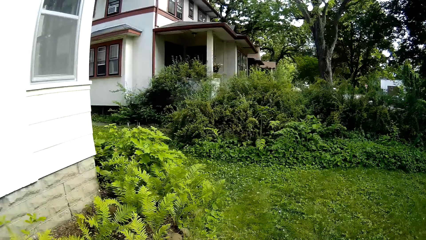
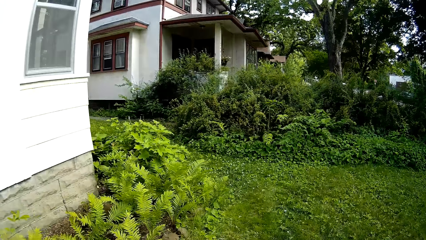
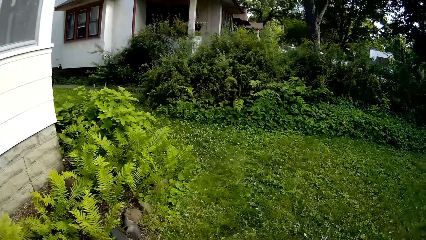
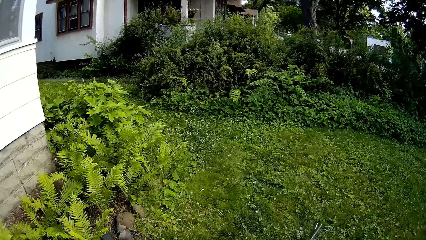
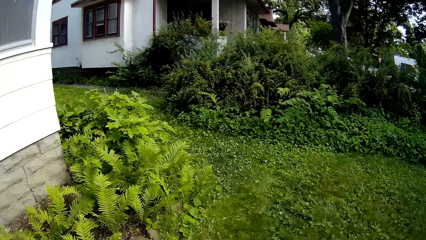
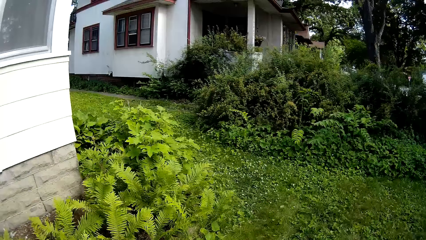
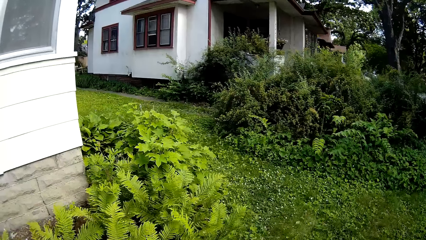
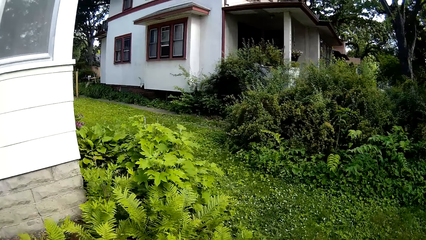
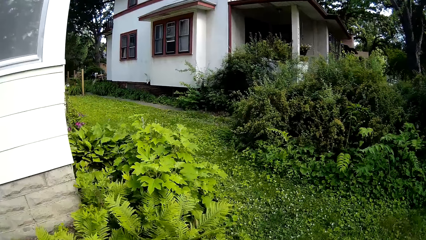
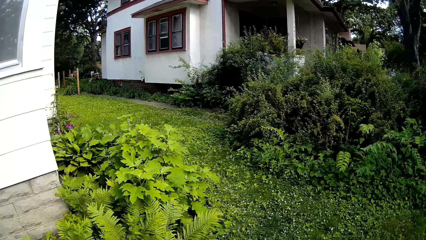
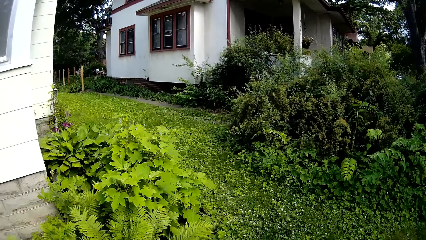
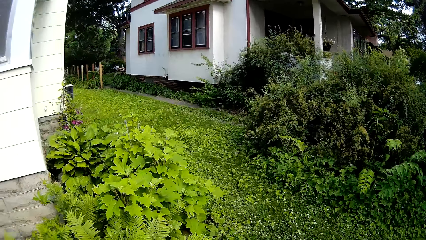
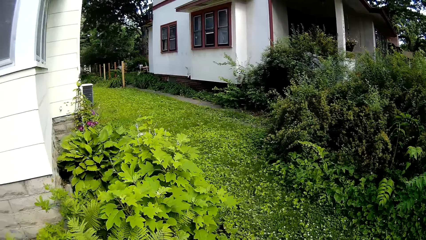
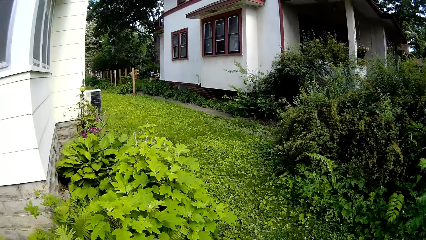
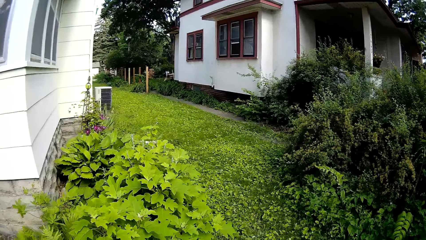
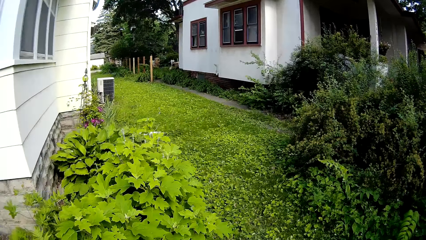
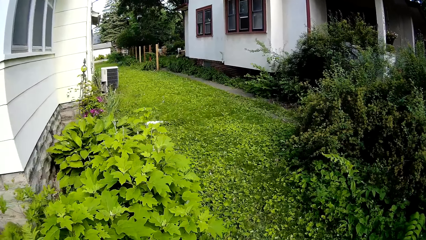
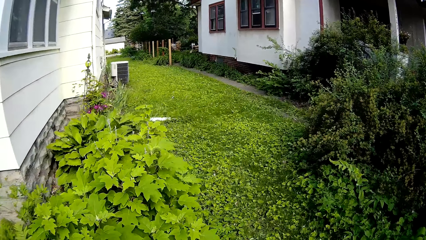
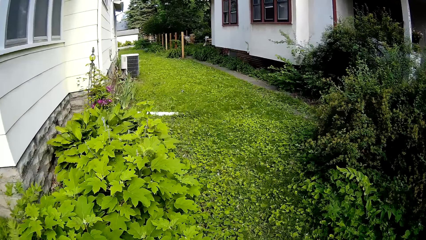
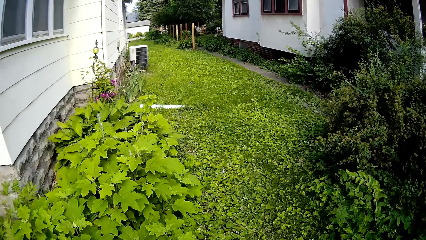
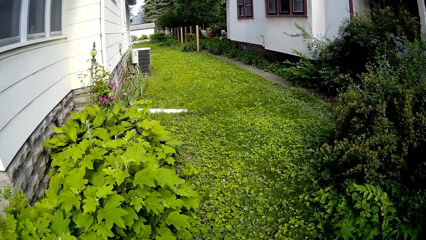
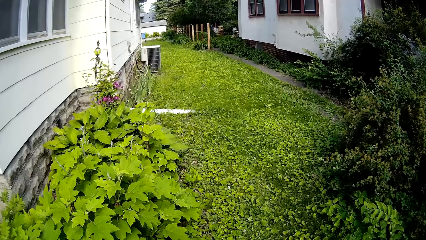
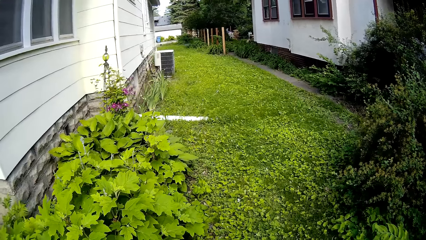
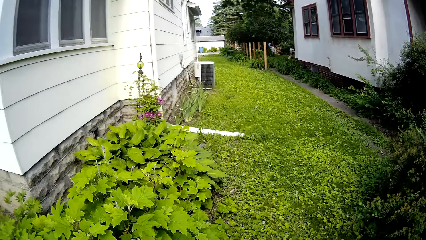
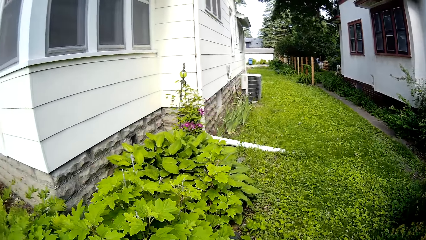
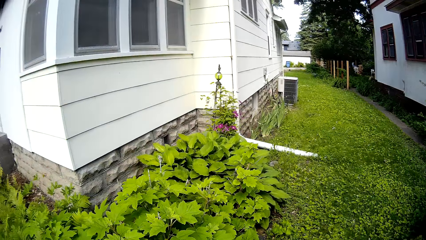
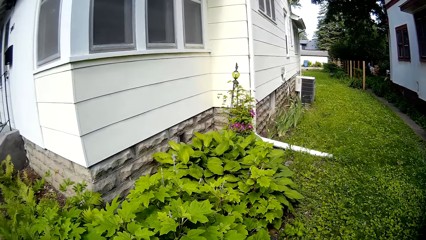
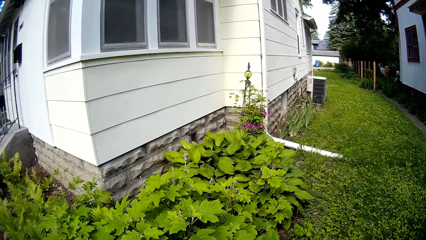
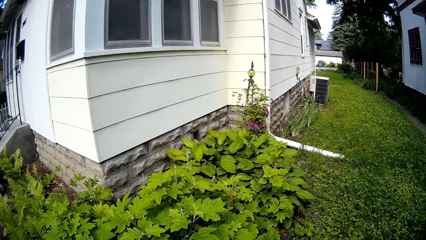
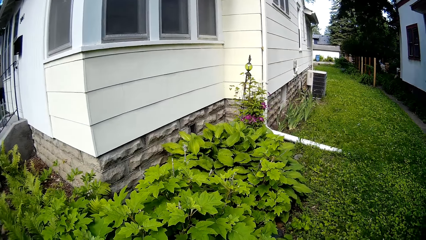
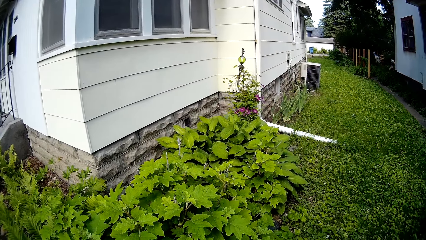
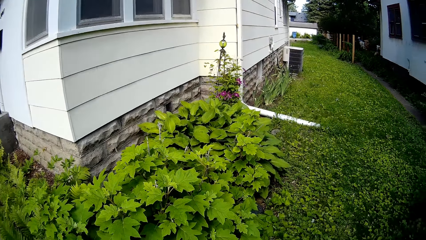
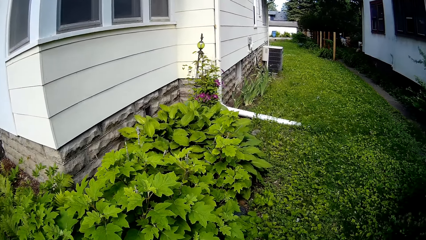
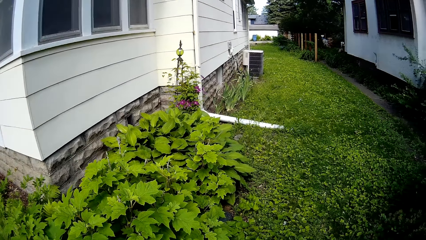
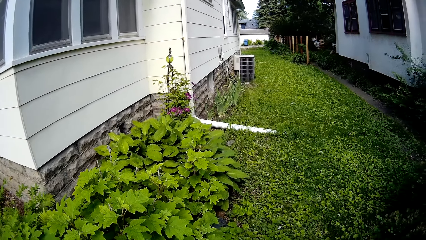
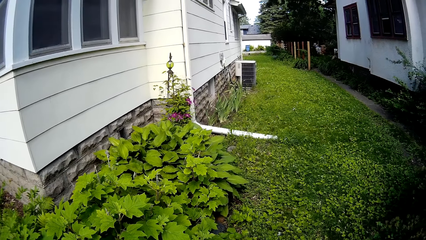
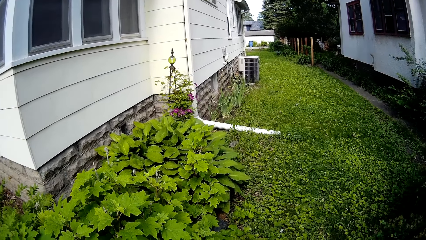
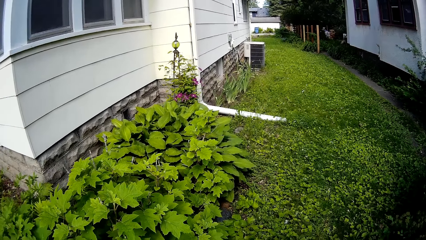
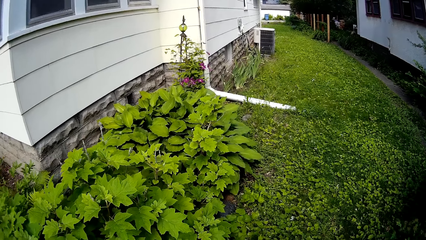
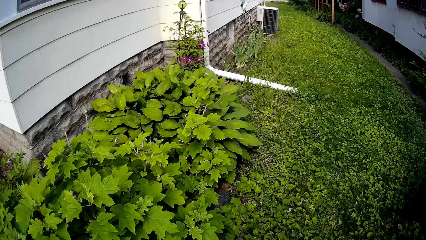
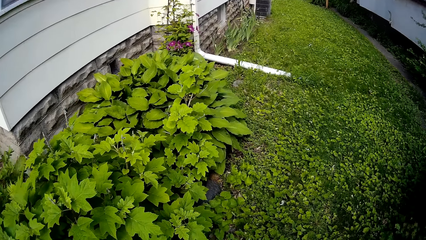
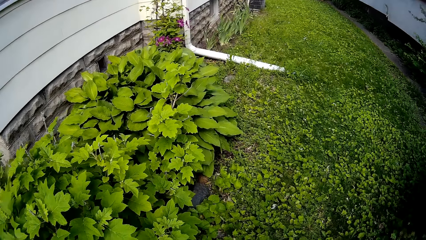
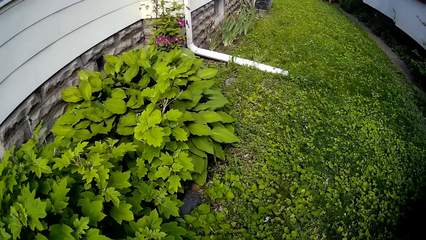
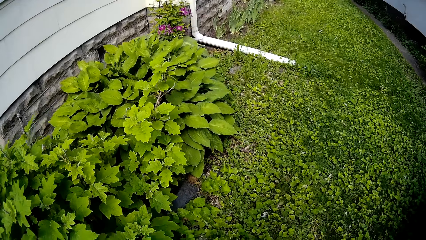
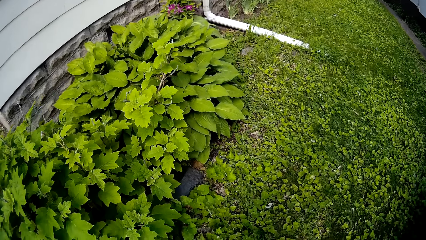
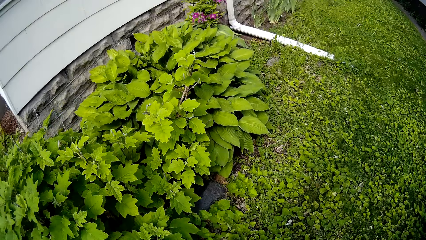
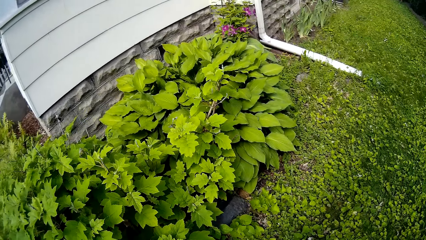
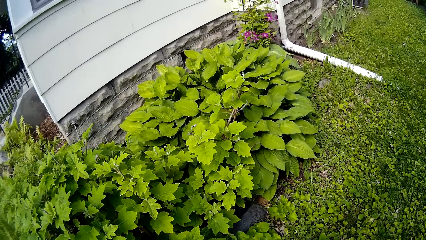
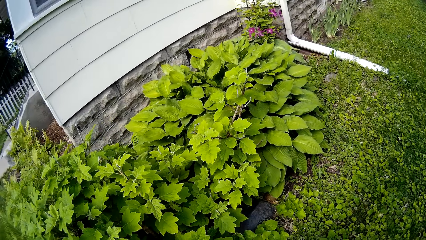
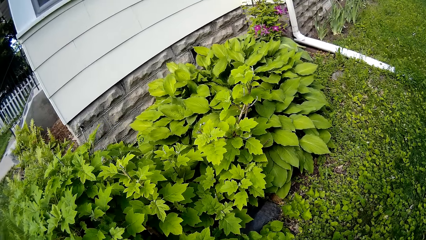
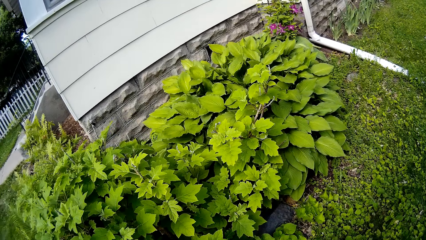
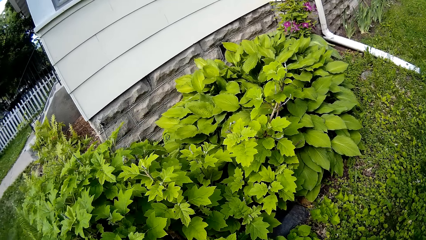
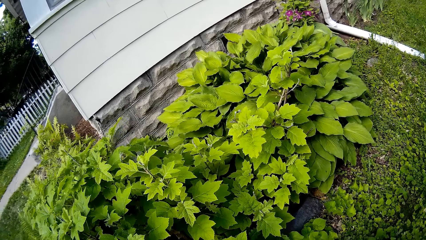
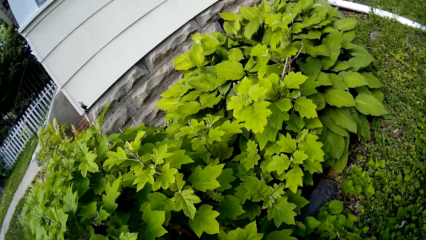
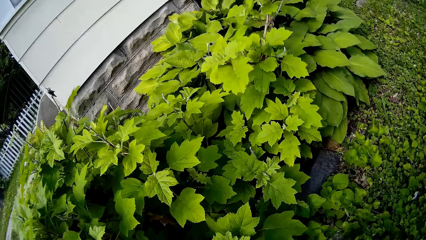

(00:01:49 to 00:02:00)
The camera wearer looks around.

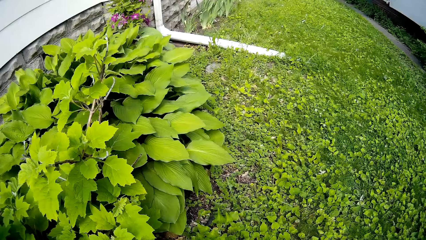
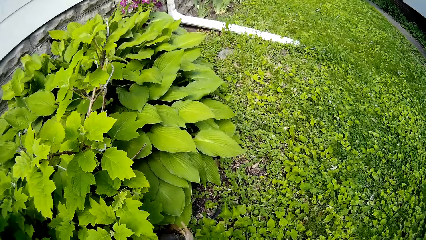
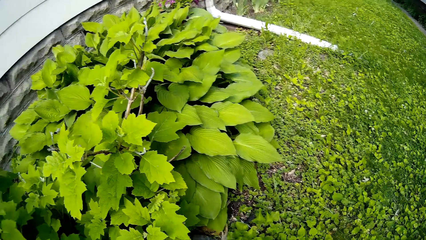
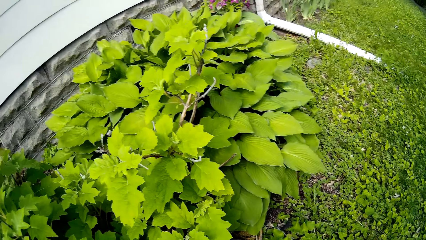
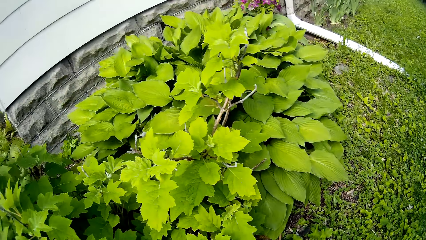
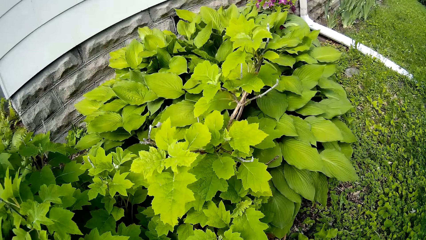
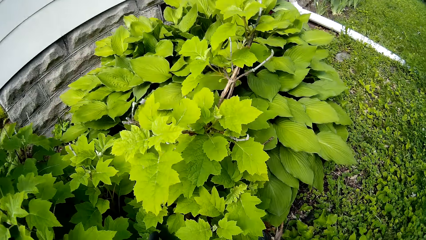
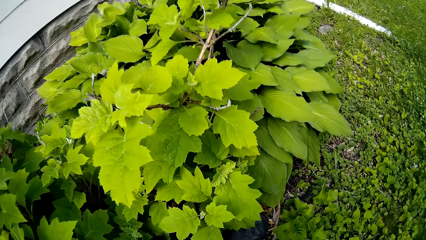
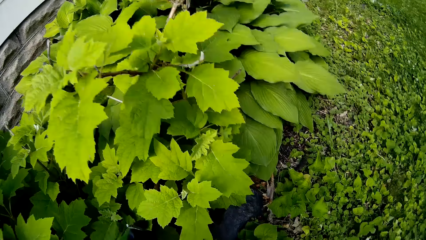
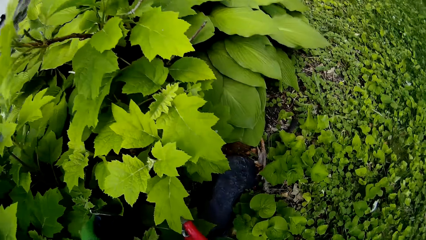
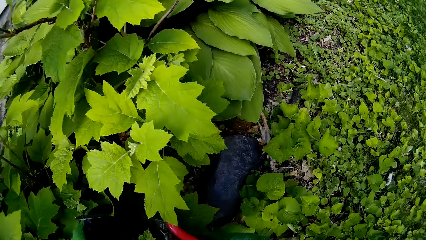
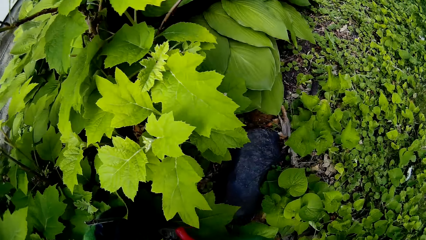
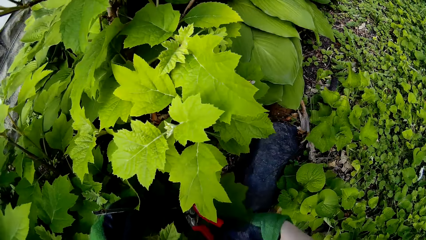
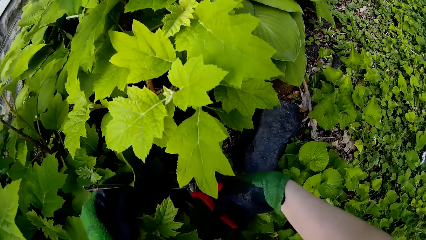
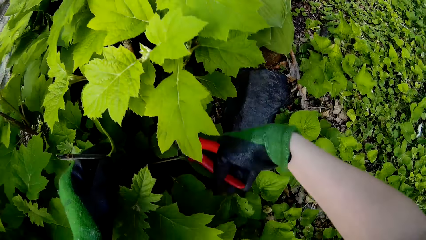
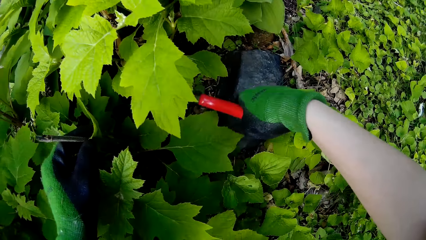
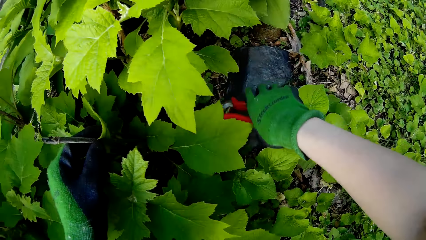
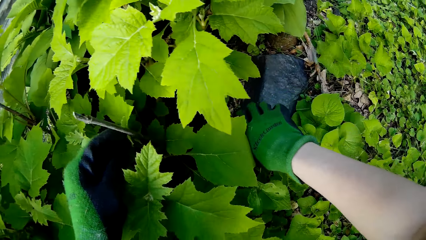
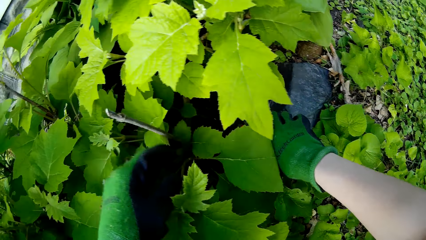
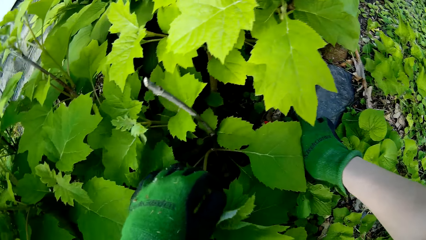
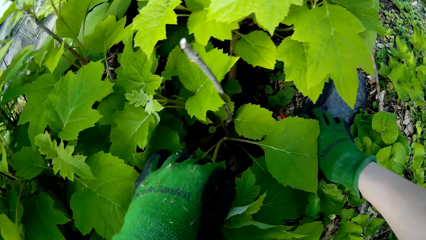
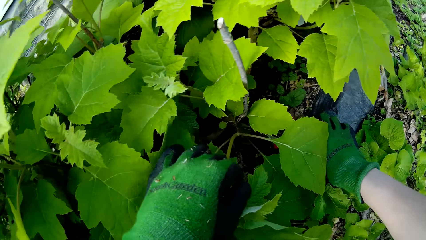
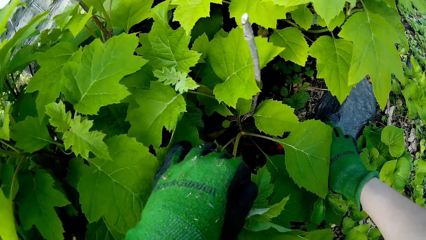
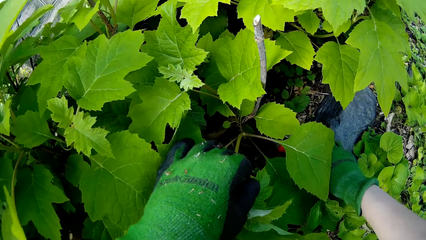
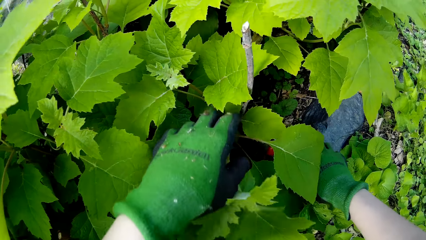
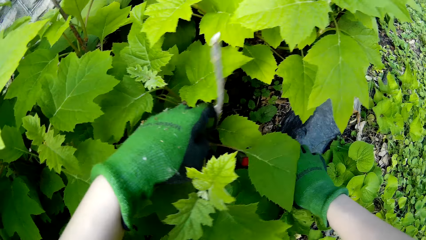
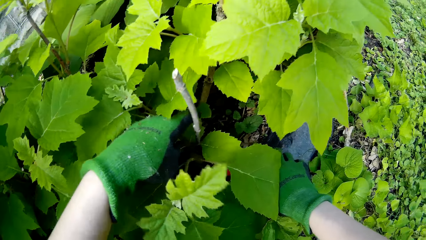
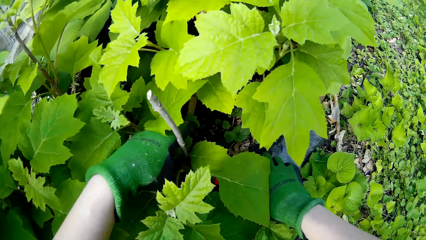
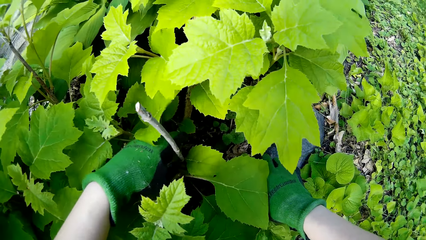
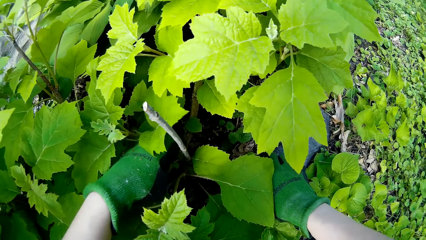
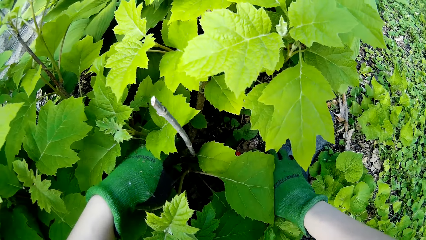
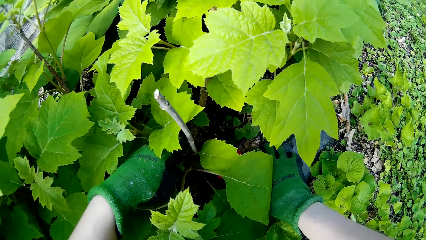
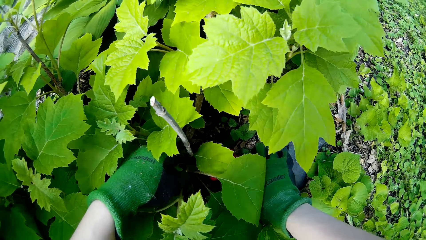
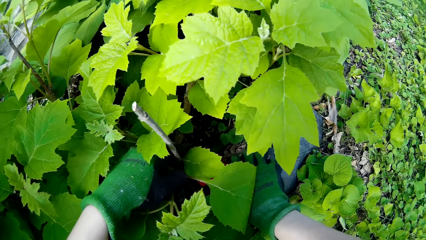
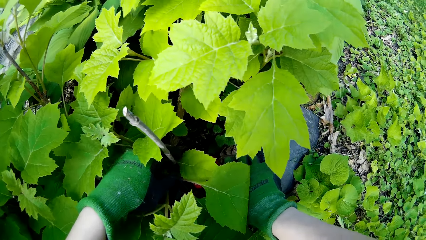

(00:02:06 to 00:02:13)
The camera wearer looks around. They touch the plant.
